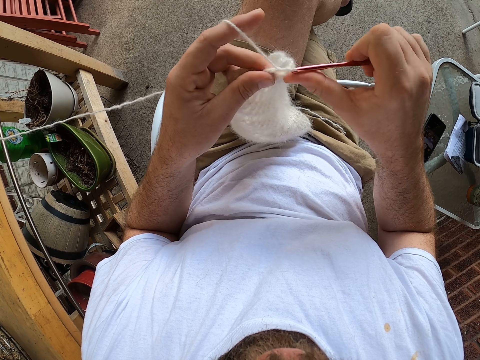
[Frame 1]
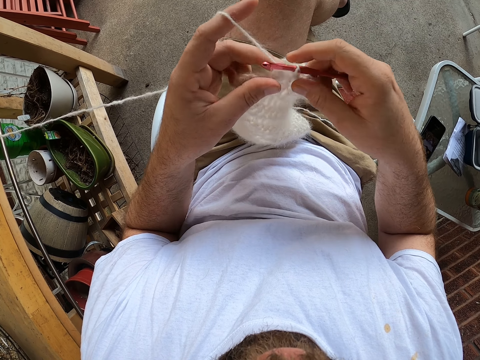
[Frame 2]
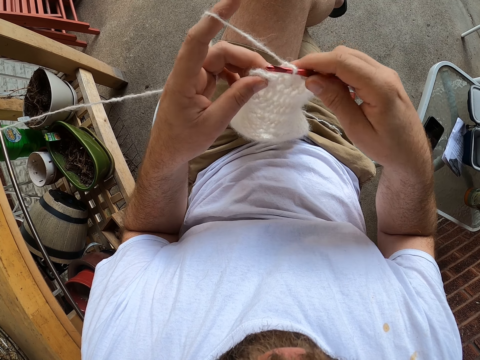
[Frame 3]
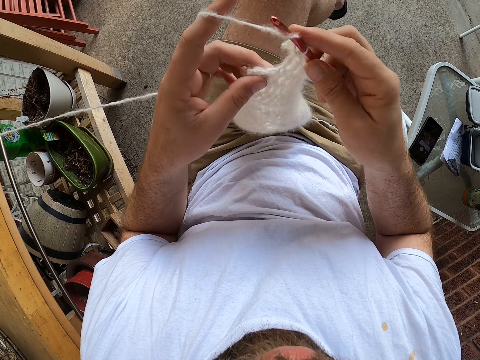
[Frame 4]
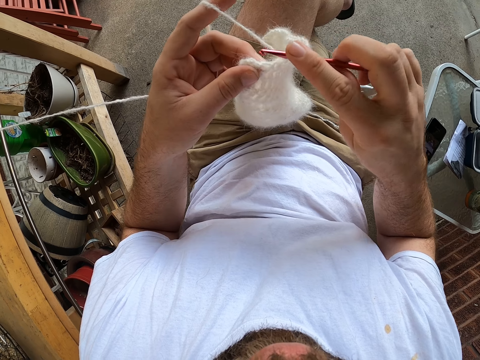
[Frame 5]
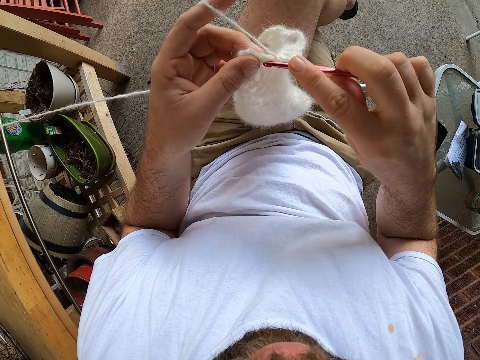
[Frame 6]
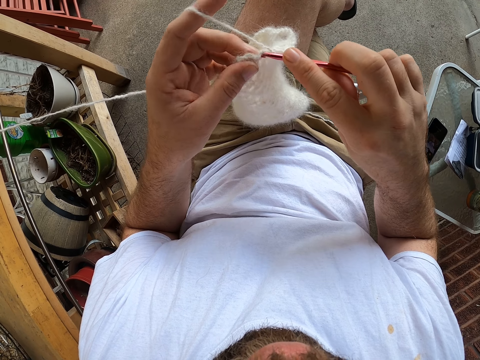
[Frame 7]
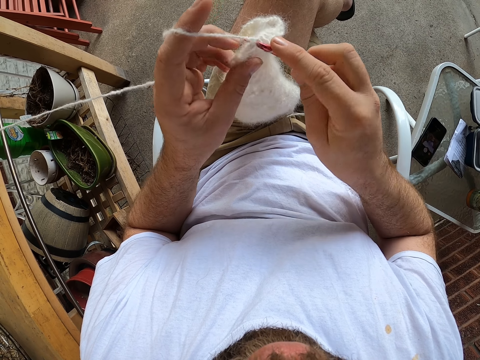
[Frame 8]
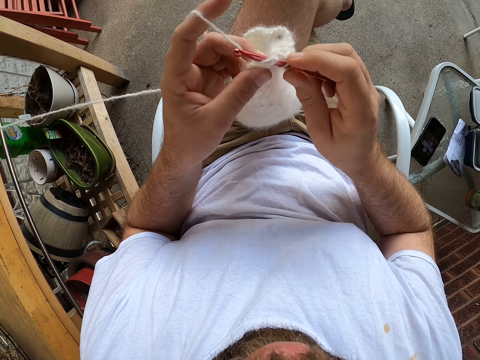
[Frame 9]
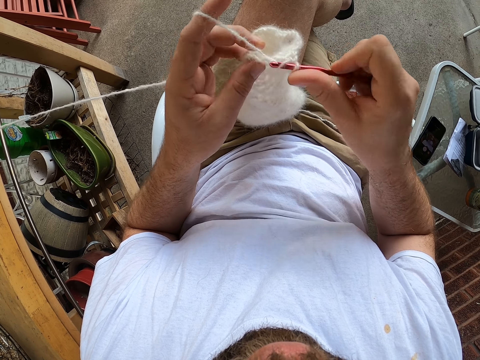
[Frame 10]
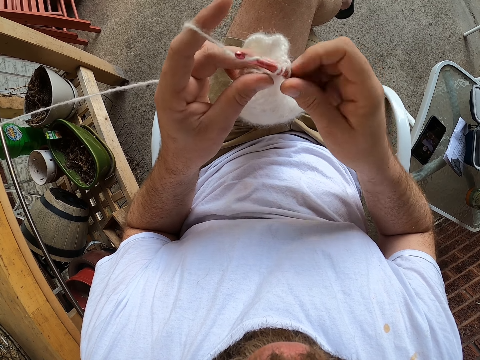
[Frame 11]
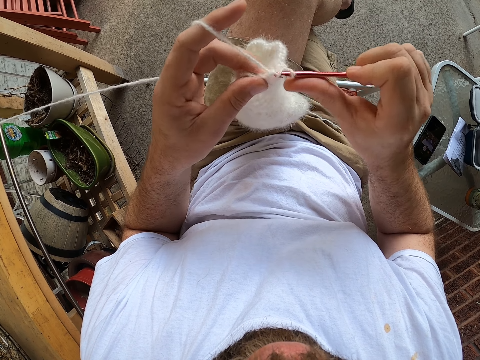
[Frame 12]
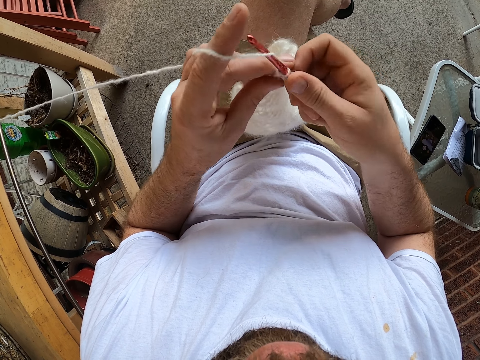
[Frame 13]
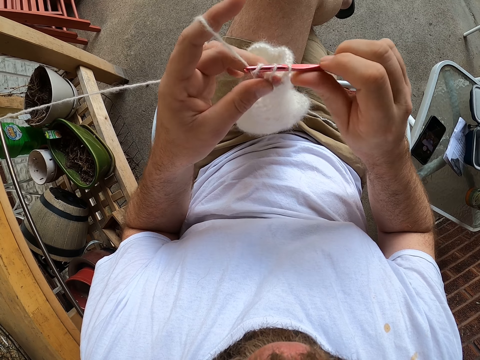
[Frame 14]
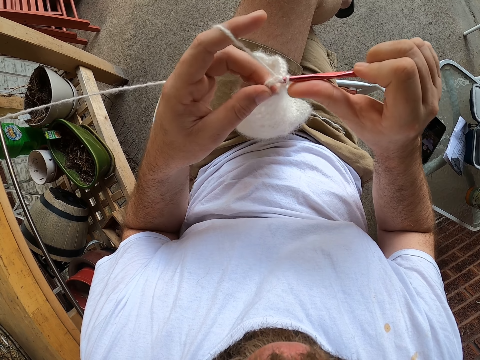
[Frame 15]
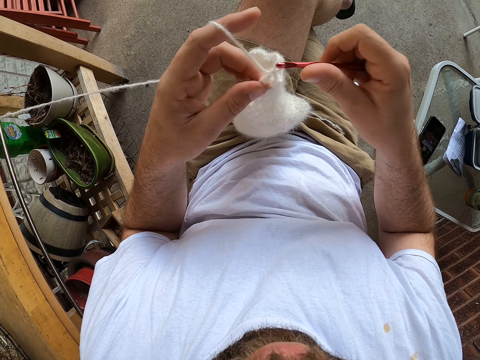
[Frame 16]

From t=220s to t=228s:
The camera wearer adjusts the fabric. They knit the fabric.

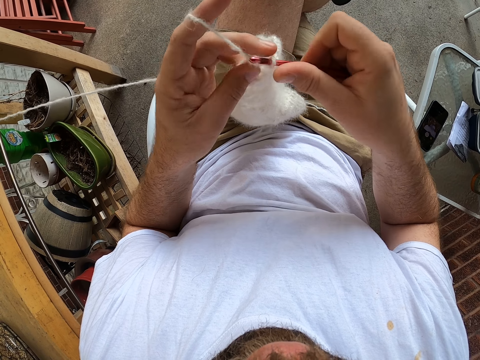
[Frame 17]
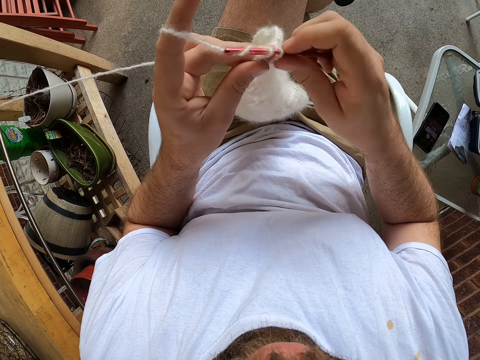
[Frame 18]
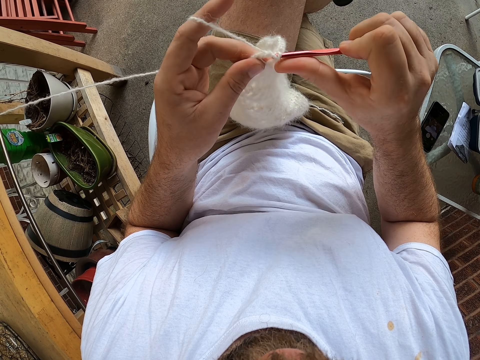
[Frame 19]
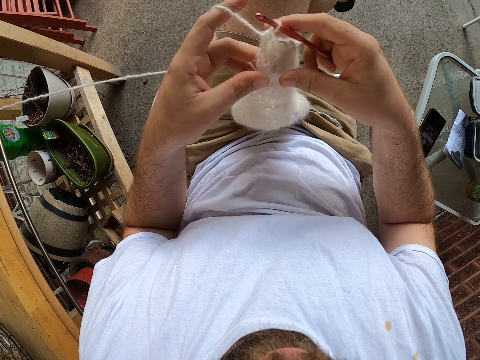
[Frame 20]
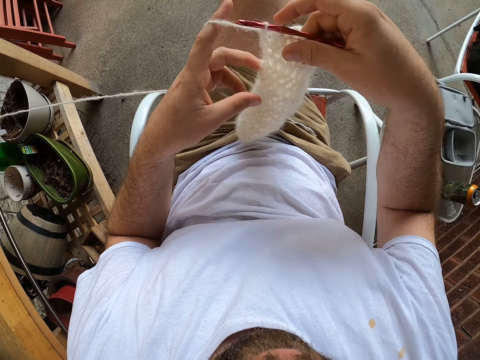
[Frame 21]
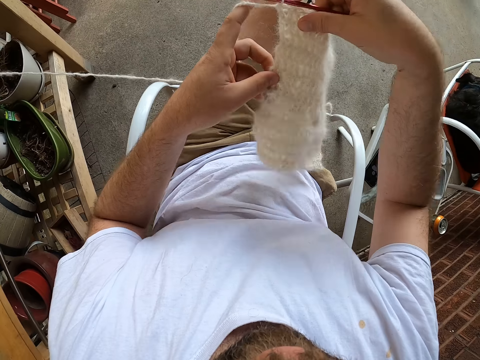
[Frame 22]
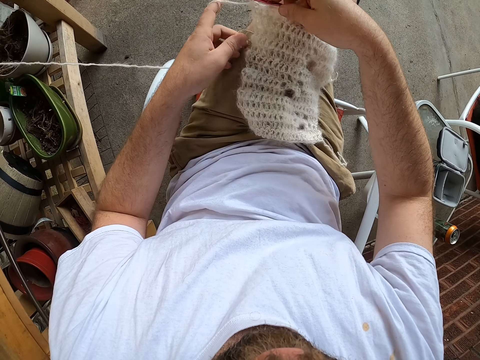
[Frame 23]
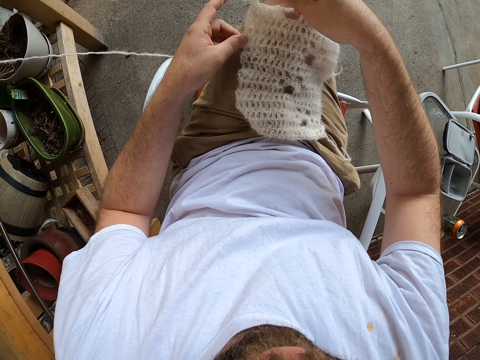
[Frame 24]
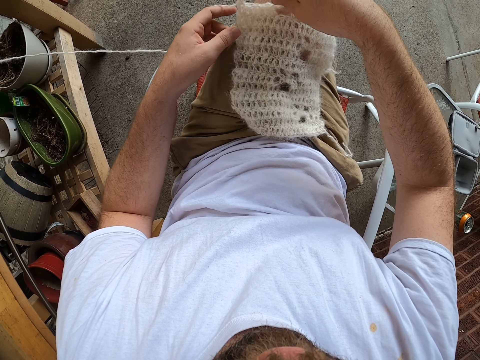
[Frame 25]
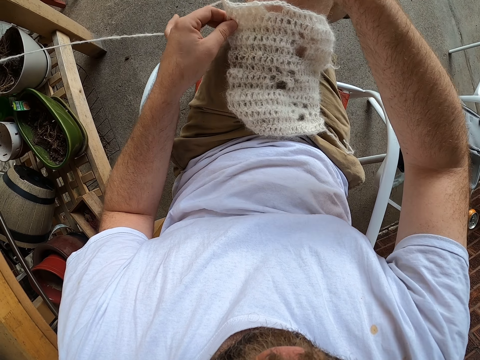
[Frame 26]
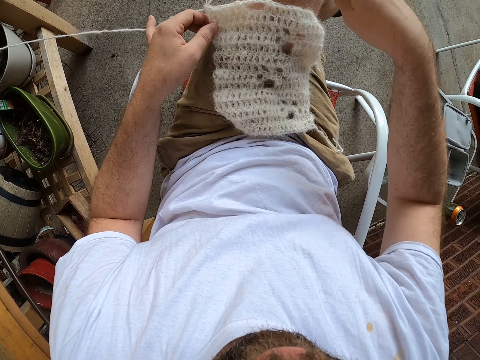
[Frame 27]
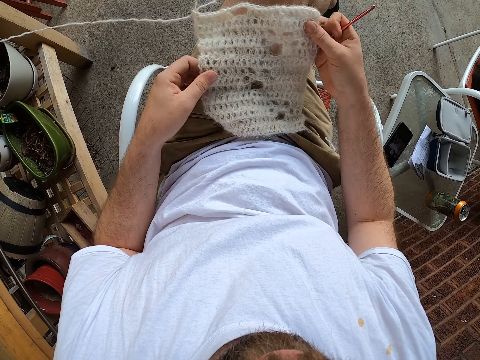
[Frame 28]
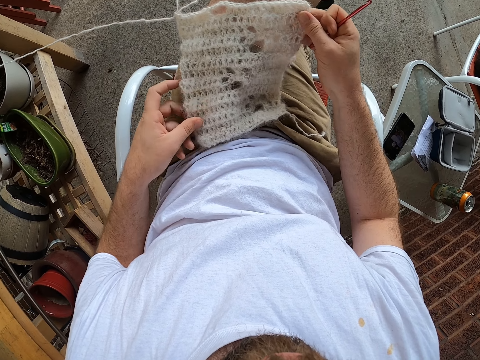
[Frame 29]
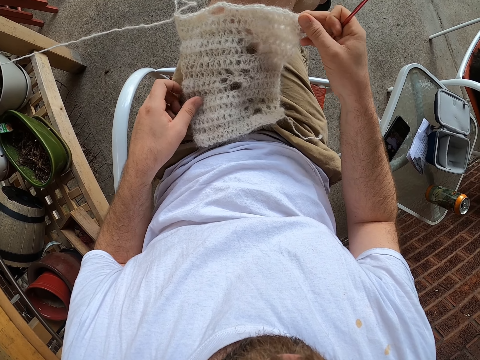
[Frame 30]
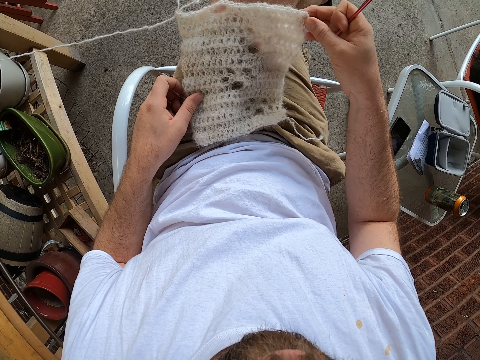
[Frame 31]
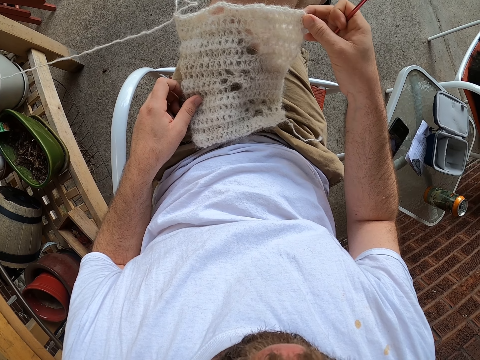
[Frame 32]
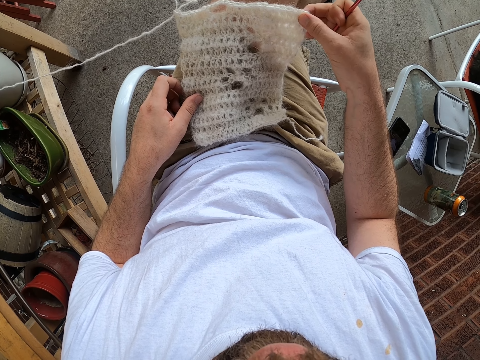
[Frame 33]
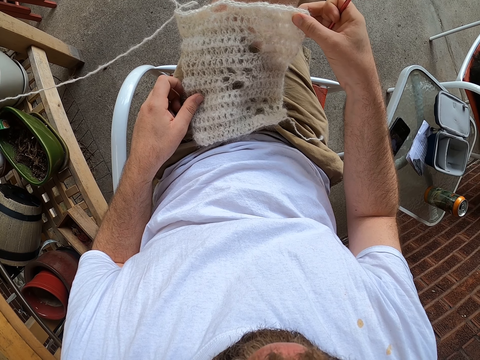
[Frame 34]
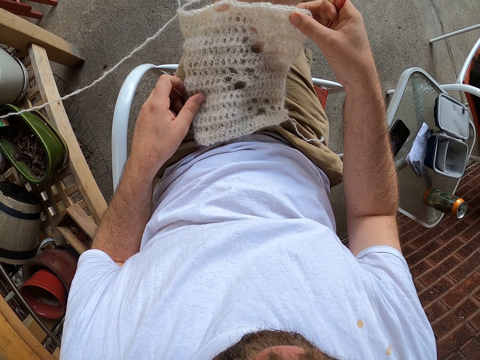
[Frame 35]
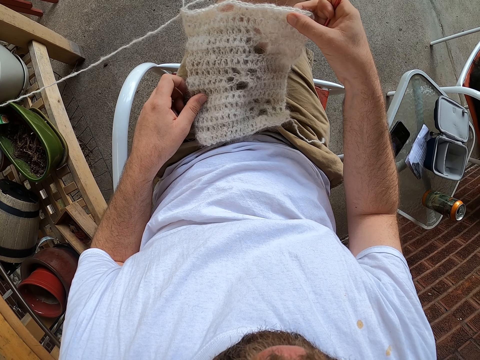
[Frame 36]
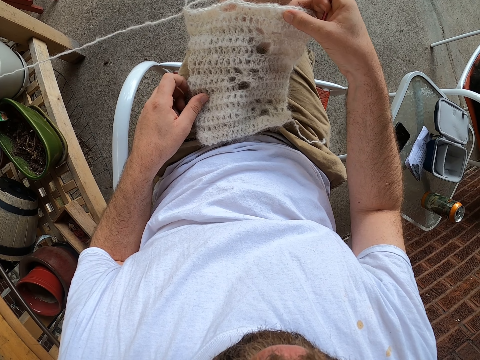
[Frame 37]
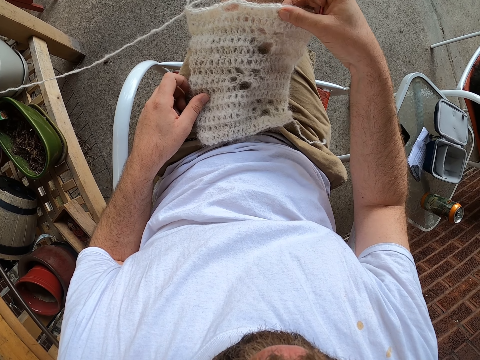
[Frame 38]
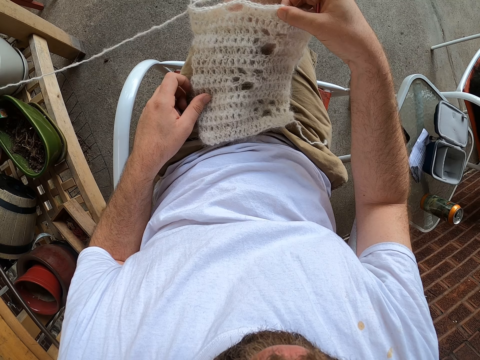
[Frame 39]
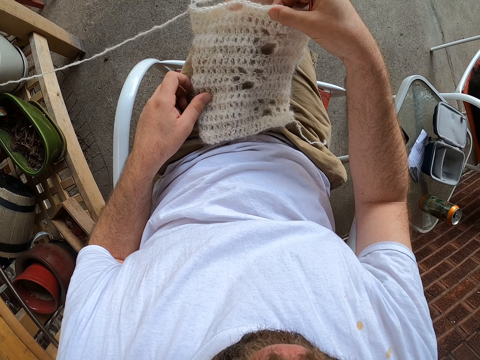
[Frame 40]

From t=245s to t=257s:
The camera wearer adjusts the fabric. He places the scarf onto his left thigh. He pulls the knitting pin from the scarf. He stretches the scarf with both hands. He counts the knitting rows with his right hand.

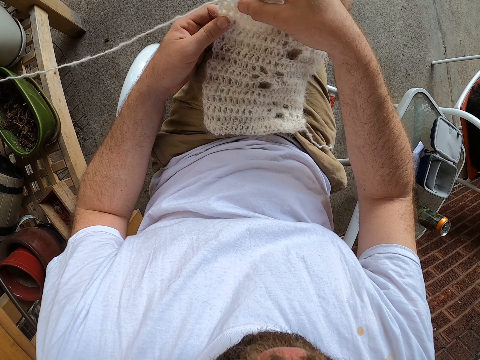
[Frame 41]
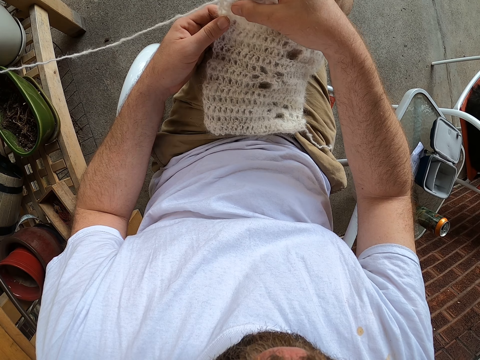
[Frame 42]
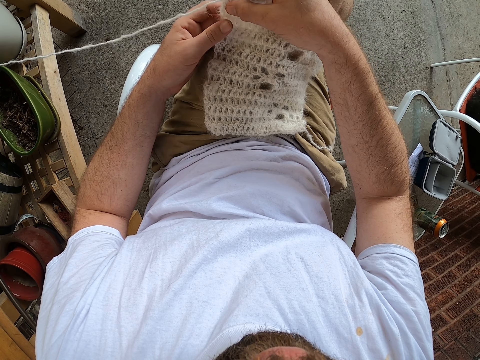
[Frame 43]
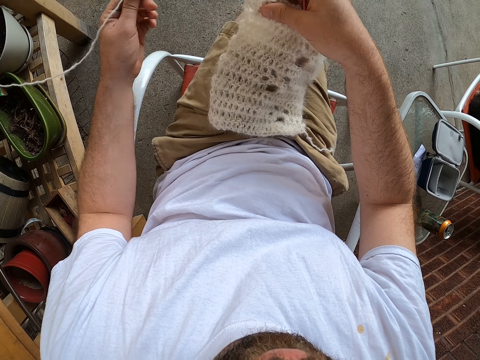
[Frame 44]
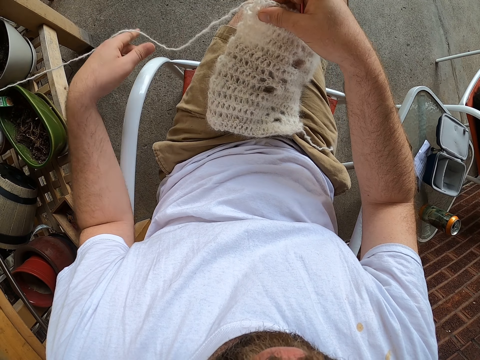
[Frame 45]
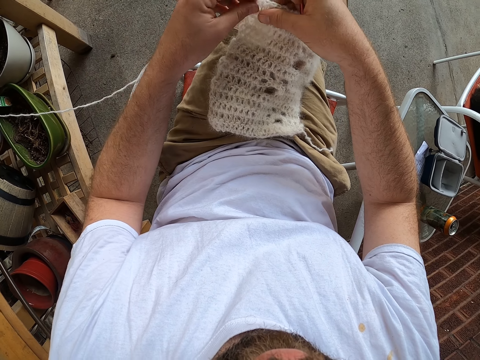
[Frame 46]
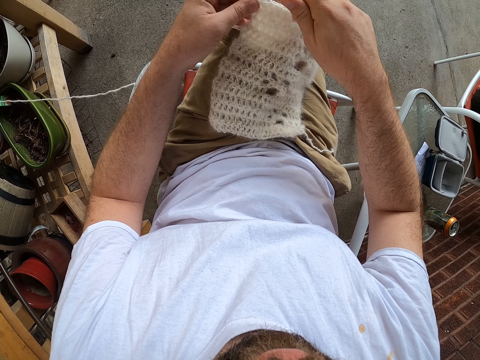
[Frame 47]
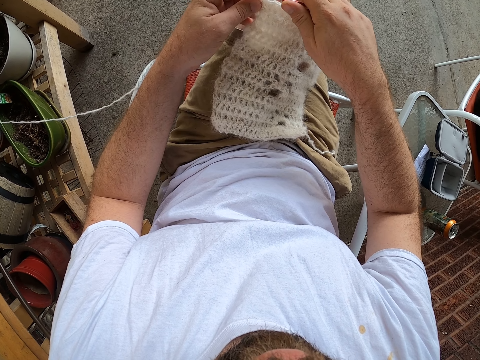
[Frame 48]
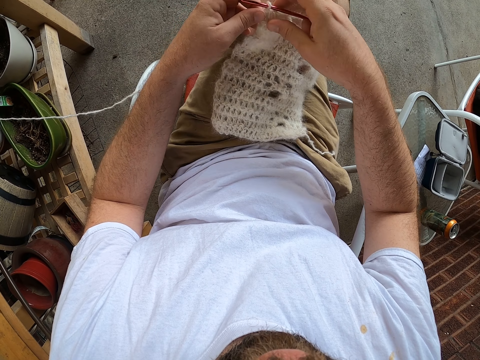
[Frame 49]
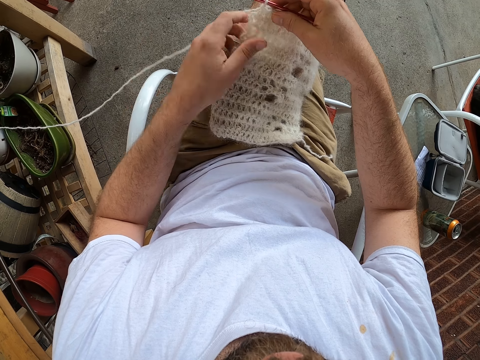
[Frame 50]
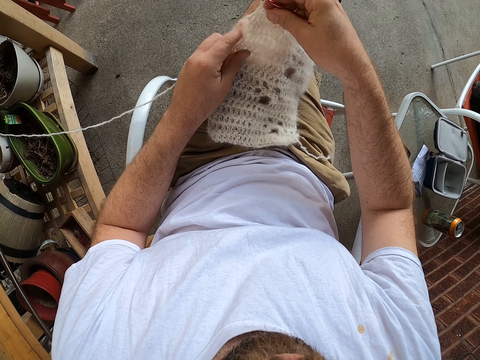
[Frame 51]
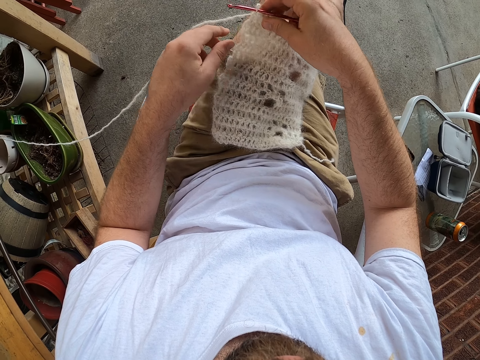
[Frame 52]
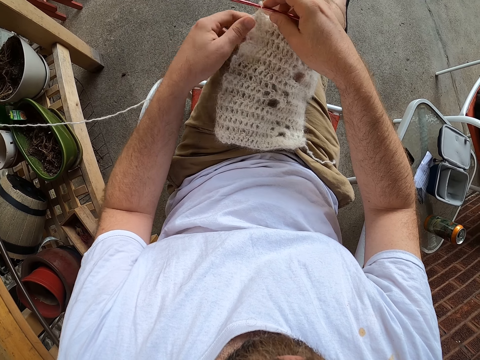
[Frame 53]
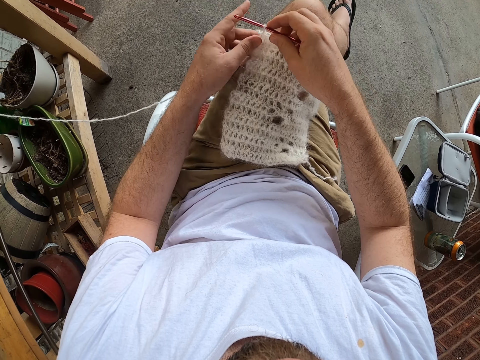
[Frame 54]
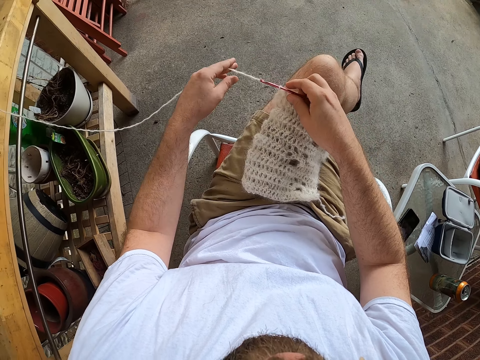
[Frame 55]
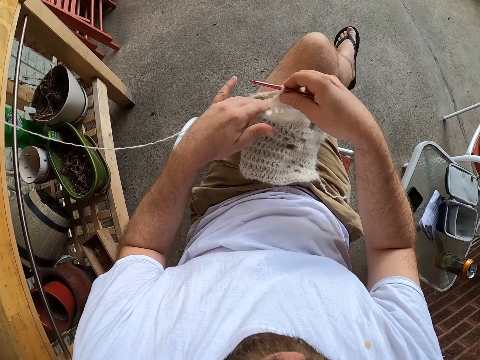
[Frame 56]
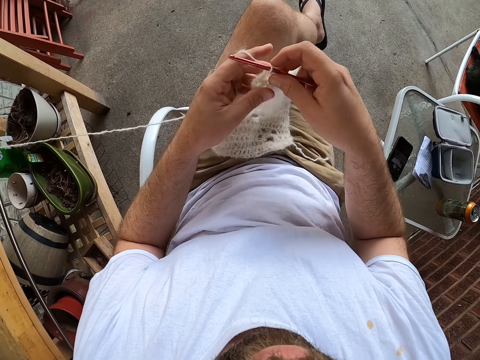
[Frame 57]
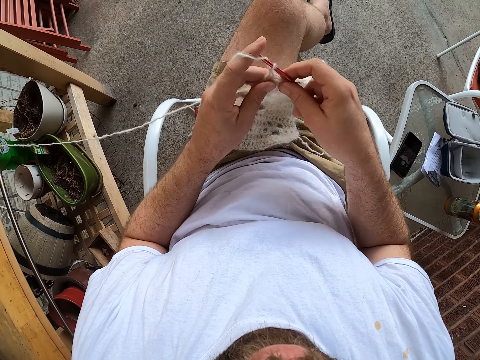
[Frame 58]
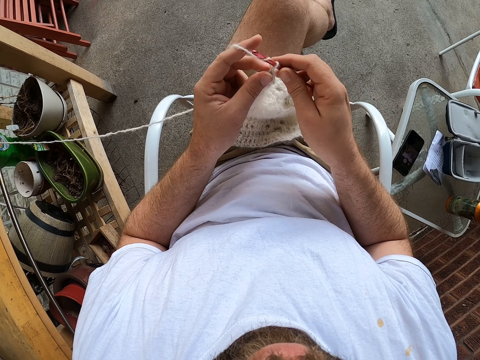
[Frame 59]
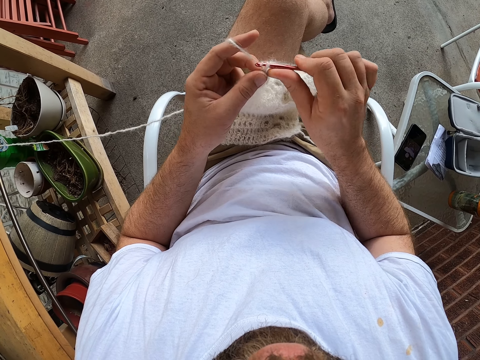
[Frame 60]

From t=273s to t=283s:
The camera wearer adjusts the thread. He pulls the yarn with his left hand. He inserts the crochet hook. He adjusts the fabric. He adjusts the thread. He adjusts the fabric. He knits the yarn with the knitting pin.
